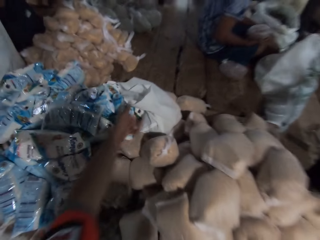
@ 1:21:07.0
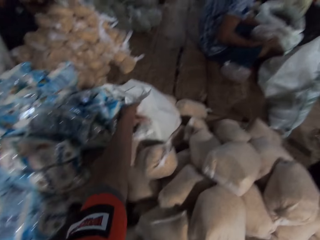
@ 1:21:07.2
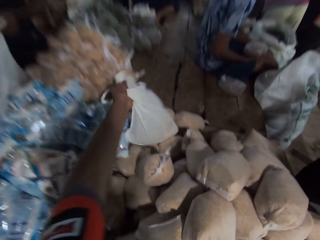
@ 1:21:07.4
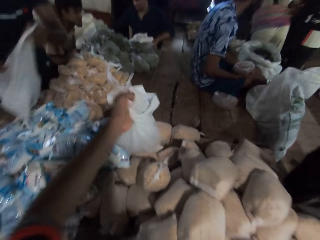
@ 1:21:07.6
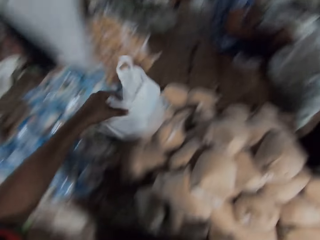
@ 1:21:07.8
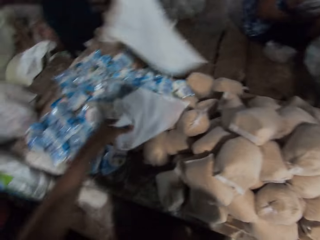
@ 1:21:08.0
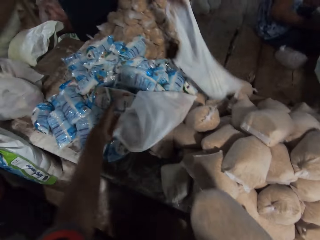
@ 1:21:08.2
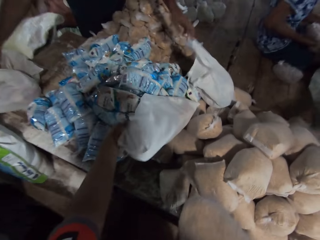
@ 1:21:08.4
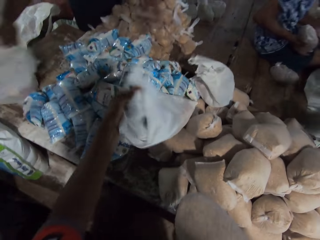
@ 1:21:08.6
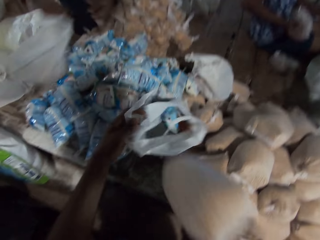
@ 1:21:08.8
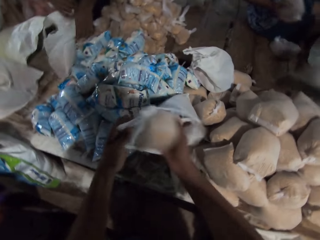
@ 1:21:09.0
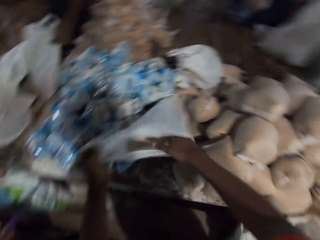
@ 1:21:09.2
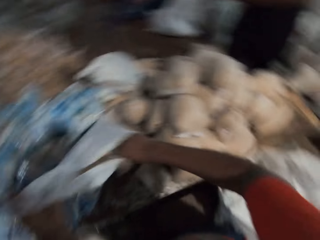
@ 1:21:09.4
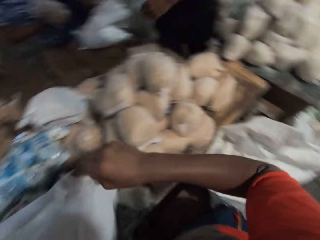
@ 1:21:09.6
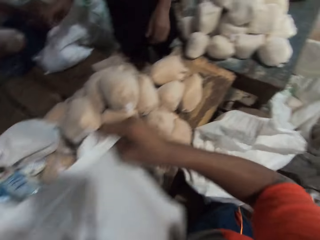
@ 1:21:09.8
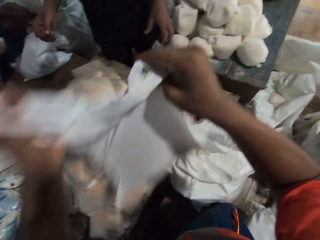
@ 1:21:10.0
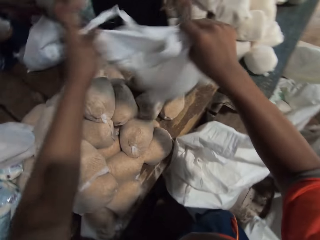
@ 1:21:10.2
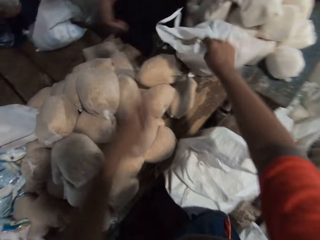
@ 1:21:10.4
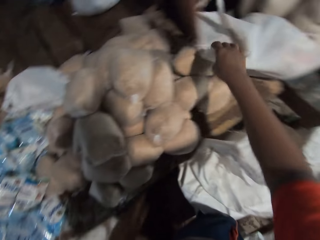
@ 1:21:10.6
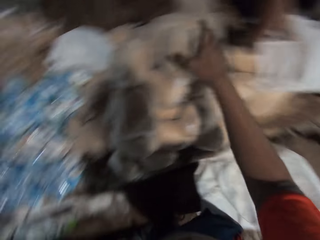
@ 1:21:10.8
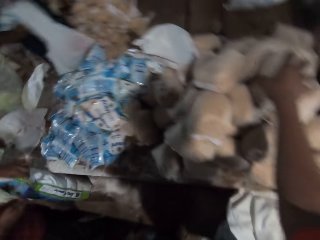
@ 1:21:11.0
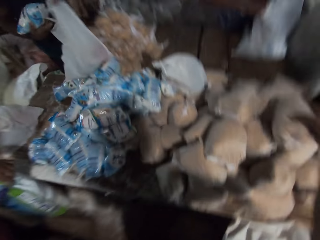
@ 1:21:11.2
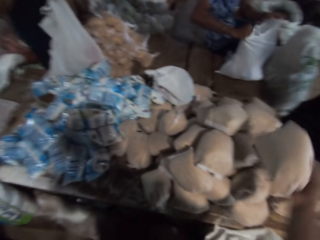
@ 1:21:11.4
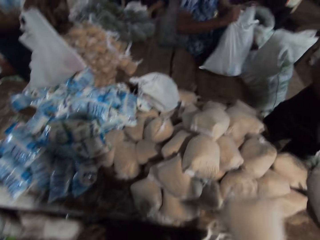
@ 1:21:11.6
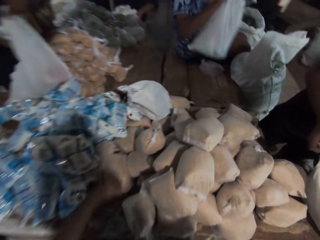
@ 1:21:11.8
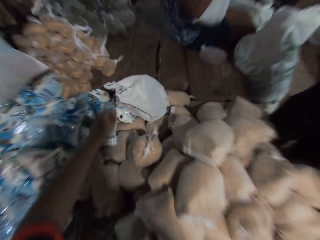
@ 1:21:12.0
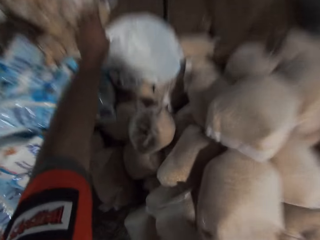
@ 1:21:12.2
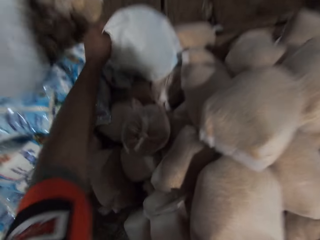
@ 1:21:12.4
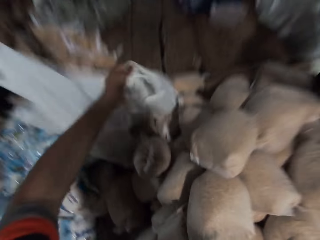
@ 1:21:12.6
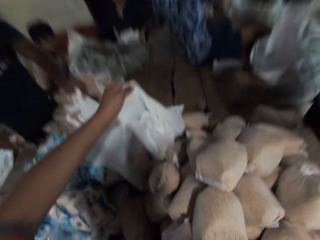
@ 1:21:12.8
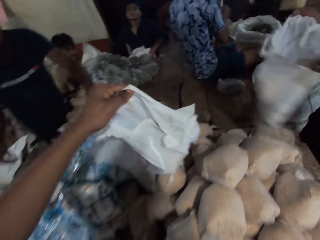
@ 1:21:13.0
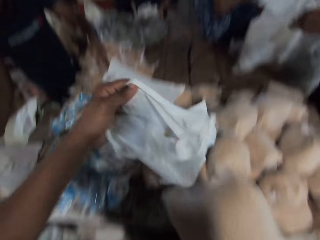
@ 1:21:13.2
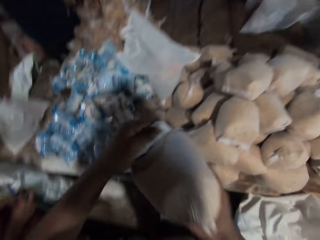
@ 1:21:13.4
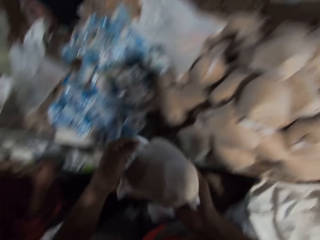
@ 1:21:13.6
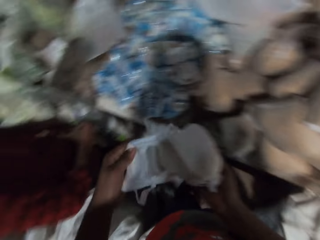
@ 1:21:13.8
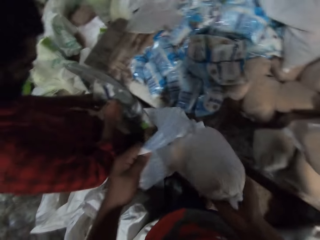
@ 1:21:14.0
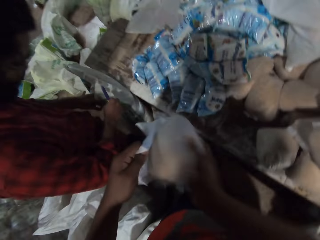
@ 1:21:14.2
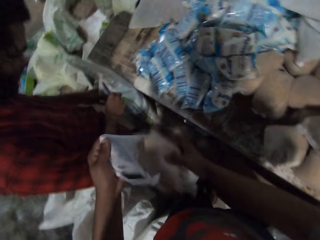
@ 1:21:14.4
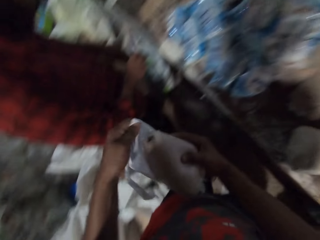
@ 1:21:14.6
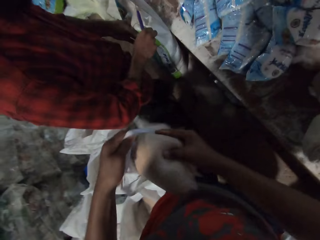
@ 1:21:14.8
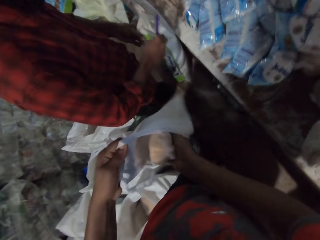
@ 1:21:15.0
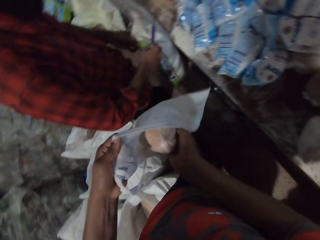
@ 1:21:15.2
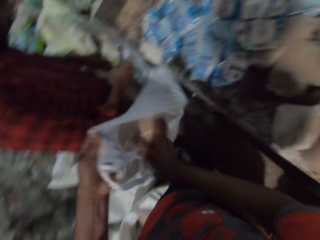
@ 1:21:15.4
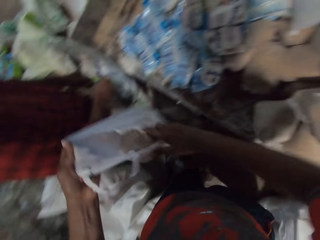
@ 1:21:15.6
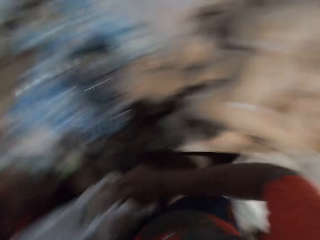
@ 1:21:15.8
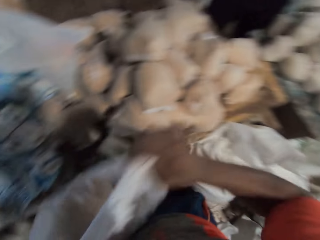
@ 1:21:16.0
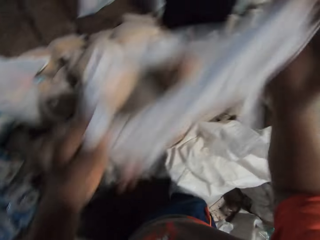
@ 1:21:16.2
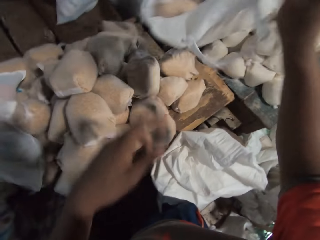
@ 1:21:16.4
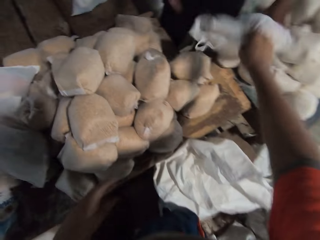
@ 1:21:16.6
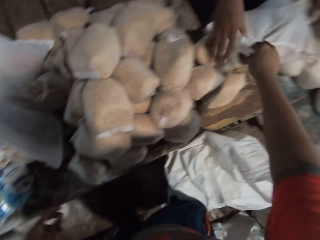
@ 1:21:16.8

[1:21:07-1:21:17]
The camera wearer picks the plastic bag from the table with his left hand. He picks the plastic bag from the table with his left hand again. He picks a pack. A man drops the plastic bag on the table with his right hand. The camera wearer puts the wrap of wheat in the plastic bag in his left hand with his right hand. He picks the plastic bag from the table with both hands, and drops the plastic bag on the table with his right hand. The man touches the bag with his right hand. The camera wearer picks the pack. Another man lifts a plastic bag from the table with his left hand. The camera wearer picks the plastic bag from the table with his left hand. The first man drops a plastic bag on the table with his left hand. The other man drops the bag on the table with his right hand. The camera wearer puts the wrap of wheat in the plastic bag in his left hand. He puts the pack of broken wheat in his right hand into the plastic bag in his left hand.

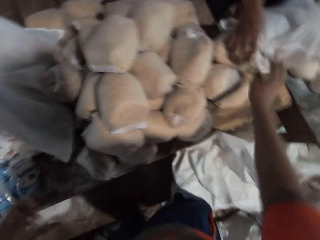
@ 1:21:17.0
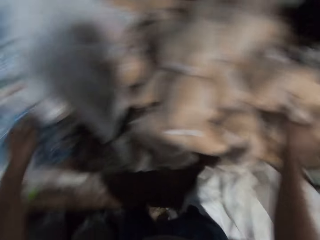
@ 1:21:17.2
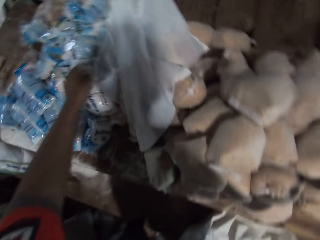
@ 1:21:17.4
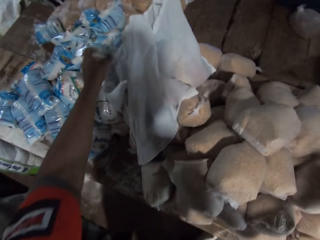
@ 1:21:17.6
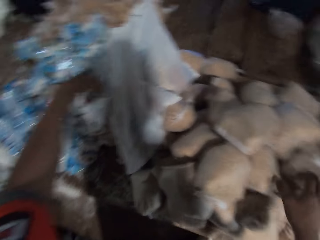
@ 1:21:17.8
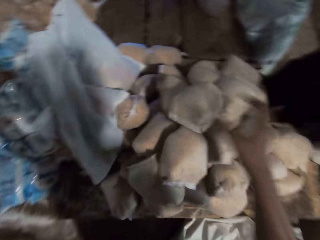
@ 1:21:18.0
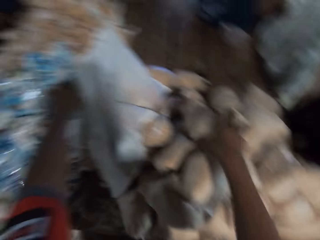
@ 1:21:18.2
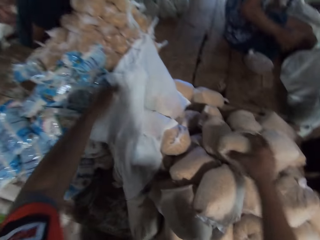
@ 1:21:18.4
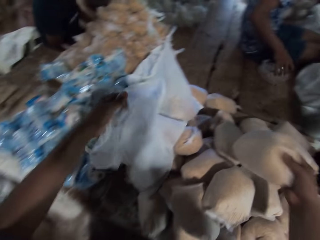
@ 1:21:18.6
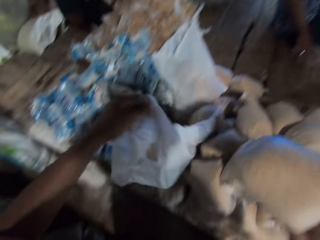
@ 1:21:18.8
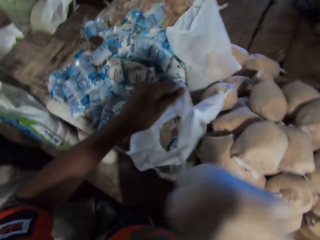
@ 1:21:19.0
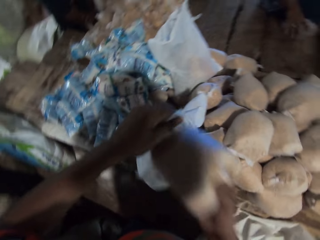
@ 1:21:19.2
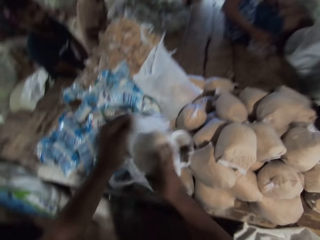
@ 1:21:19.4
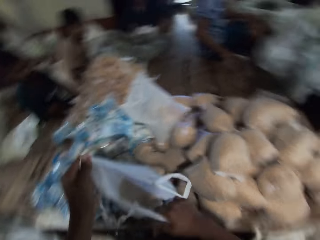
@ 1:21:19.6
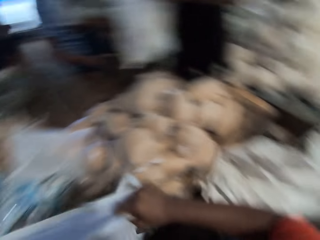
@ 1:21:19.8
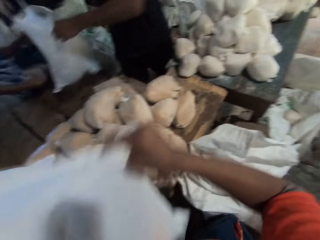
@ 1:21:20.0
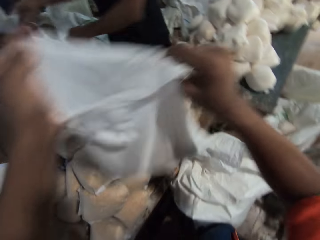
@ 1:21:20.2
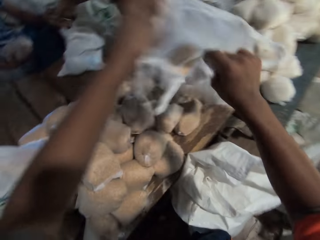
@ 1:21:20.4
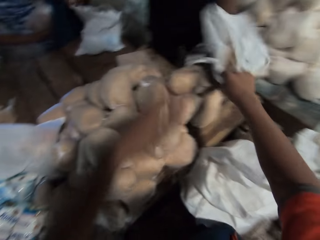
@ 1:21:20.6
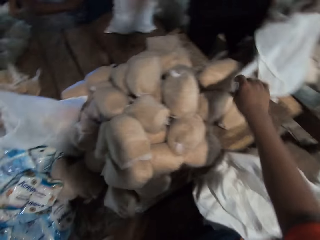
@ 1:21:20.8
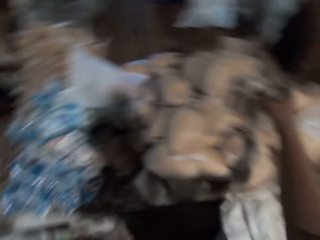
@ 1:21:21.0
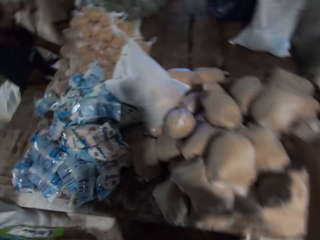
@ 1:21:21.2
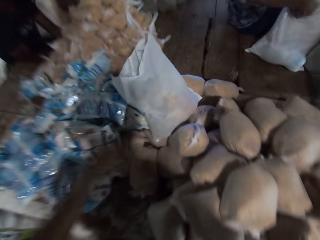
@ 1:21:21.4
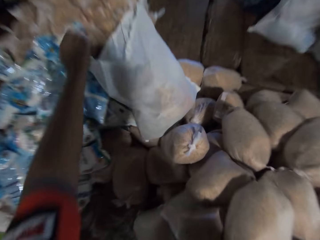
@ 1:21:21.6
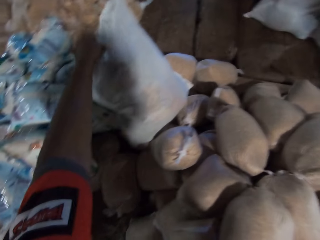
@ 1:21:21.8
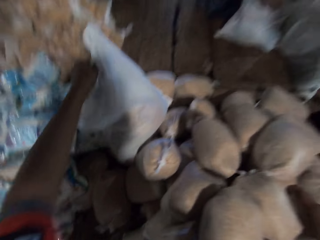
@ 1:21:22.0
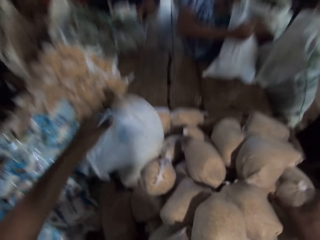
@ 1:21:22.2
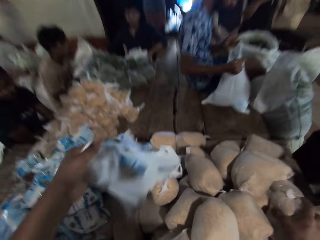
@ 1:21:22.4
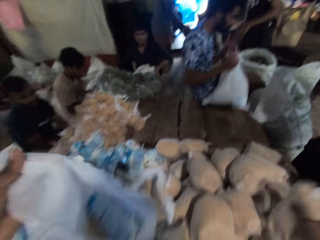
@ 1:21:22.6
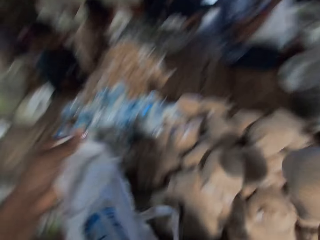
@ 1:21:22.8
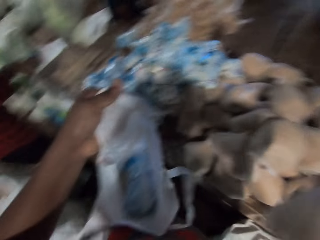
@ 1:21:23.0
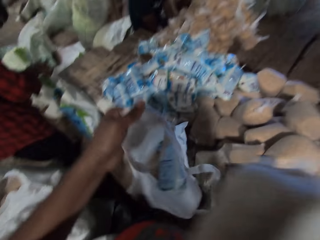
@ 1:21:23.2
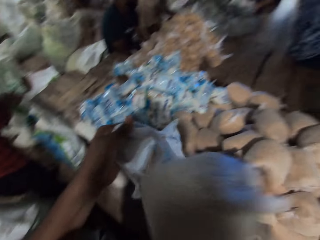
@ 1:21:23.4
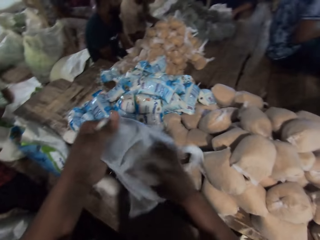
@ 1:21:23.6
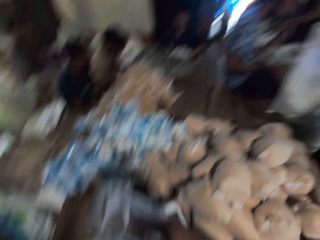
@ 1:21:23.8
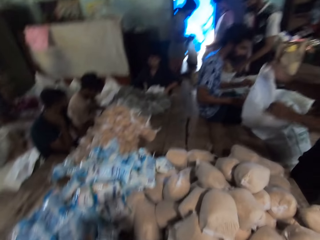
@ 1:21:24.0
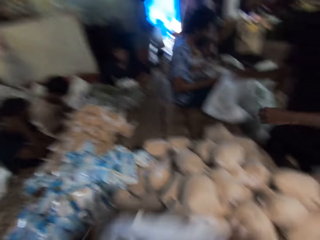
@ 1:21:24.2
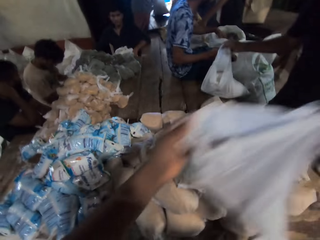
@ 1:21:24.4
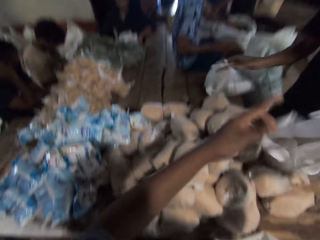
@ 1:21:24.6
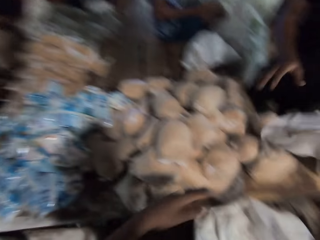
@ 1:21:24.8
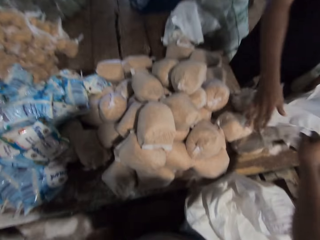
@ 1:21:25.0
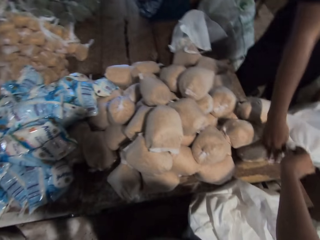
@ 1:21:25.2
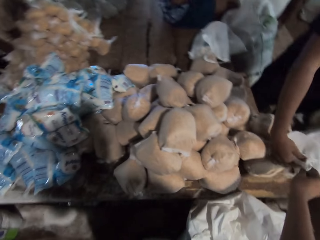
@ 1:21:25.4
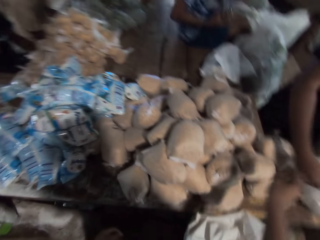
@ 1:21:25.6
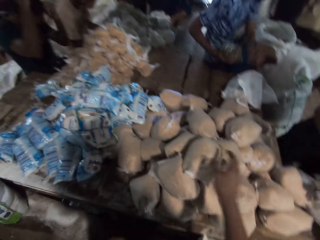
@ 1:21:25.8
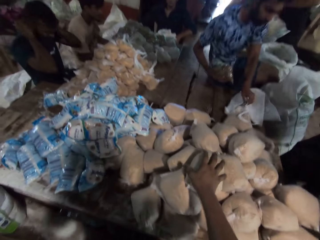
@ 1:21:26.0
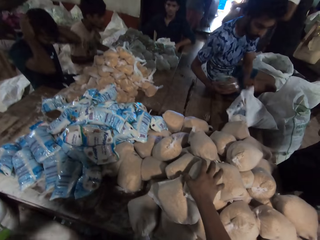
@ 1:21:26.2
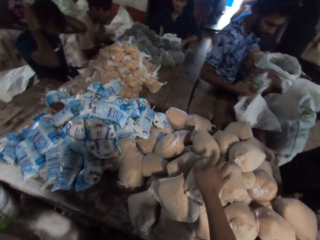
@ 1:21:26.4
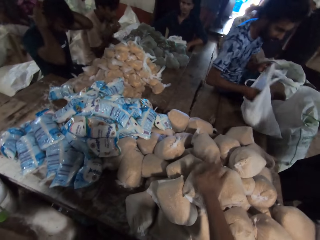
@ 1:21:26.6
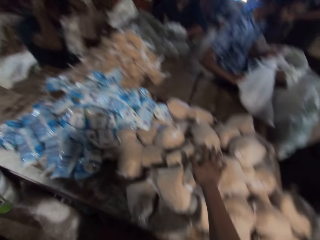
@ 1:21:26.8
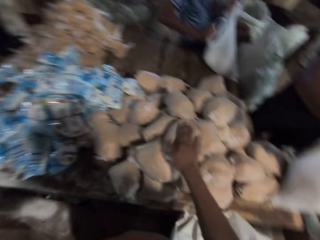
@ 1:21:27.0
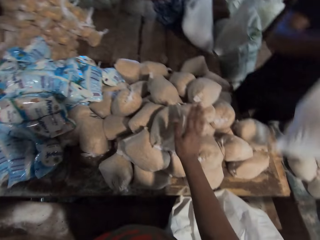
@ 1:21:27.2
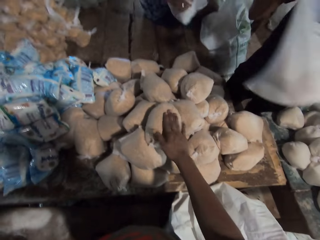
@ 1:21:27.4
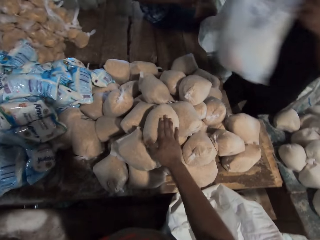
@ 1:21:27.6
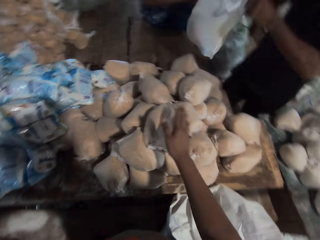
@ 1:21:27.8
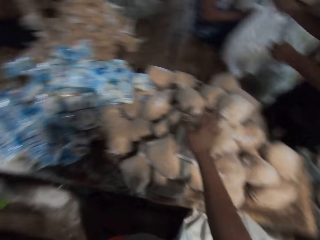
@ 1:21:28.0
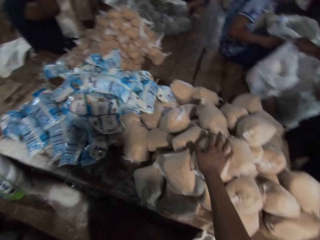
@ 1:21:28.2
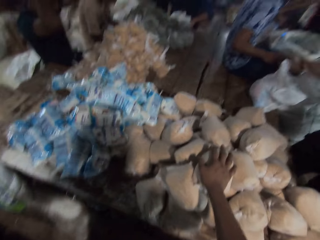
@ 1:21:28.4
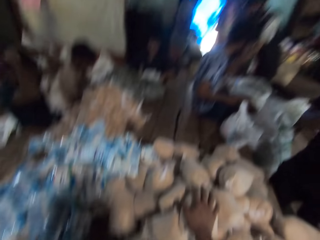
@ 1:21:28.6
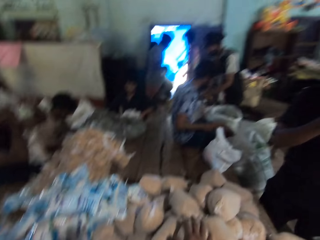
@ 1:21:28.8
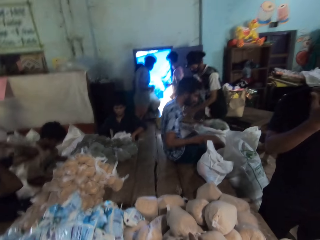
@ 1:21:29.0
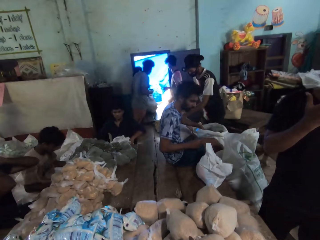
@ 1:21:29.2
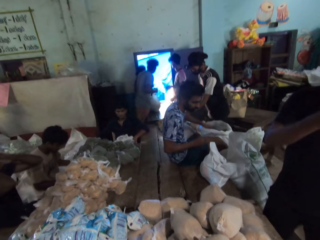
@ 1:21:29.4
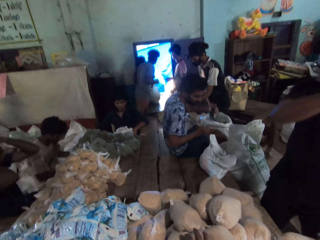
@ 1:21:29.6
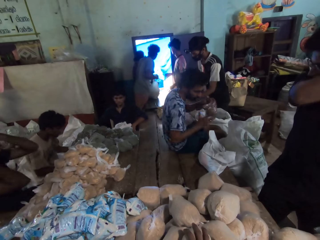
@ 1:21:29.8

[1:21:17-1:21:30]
The camera wearer drops a filled plastic bag on the table with his right hand. A man picks the filled plastic bag from the table with both hands. The camera wearer picks a pack of broken wheat from the table with his right hand, and picks a plastic bag from the table with his left hand. Another man picks a pack of broken millet from the table with his right hand. The camera wearer puts the pack of broken wheat in his right hand into the plastic bag in his left hand. The first man drops the filled bag in his hands on the table. The camera wearer drops the filled plastic bag on the table with his right hand. The other man puts the pack of broken millet in his right hand into the filled bag on the table. The camera wearer picks the plastic bag from the table with his left hand. The other man picks the filled bag from the table with both hands. The camera wearer picks the pack of broken wheat from the table with his right hand. He puts the pack of broken wheat in his right hand into the plastic bag in his left hand. He converses with the first man. The first man drops the filled bag in his hands on the table. The camera wearer drops the filled plastic bag on the table with his right hand. The first man picks the filled plastic bag from the table with both hands. The other man puts the pack of broken millet in his right hand into the filled bag on the table. The camera wearer places hands on something. The other man picks the filled bag from the table with his left hand. The first man drops the filled bag in his hands on the table. The other man takes the pack of broken millet from a sack with his left hand.
